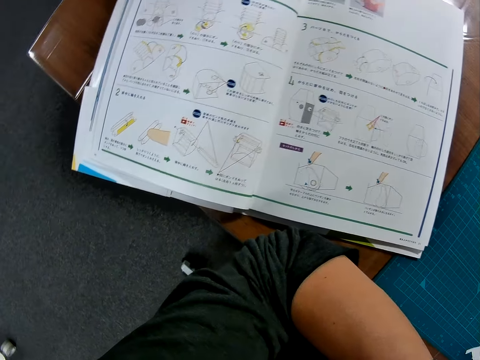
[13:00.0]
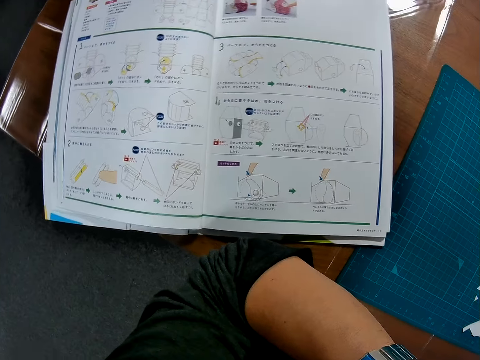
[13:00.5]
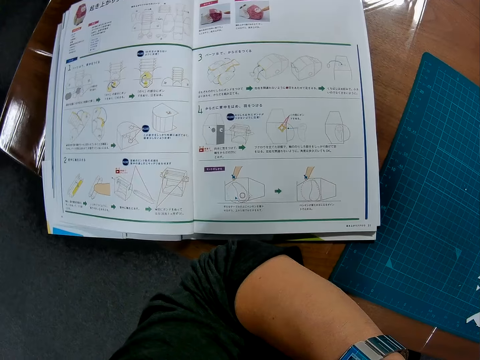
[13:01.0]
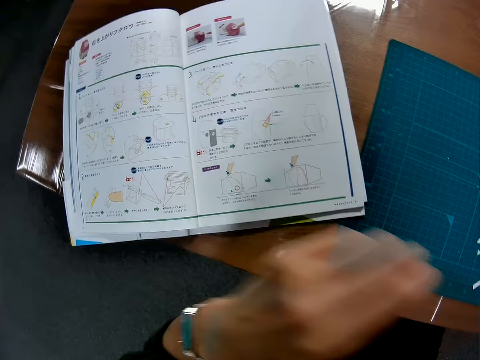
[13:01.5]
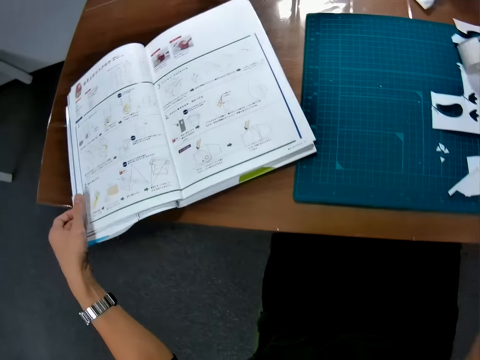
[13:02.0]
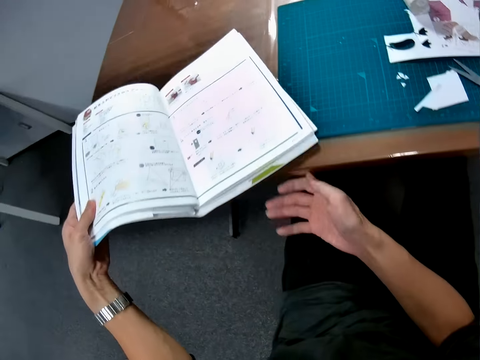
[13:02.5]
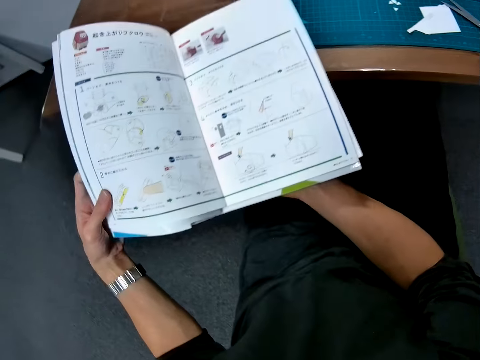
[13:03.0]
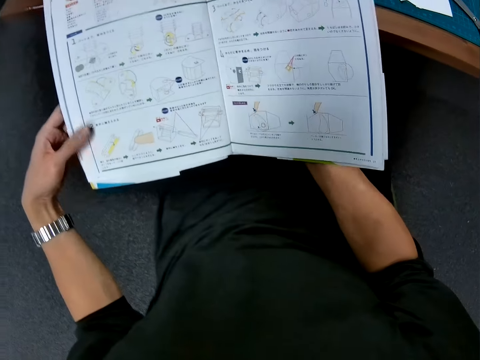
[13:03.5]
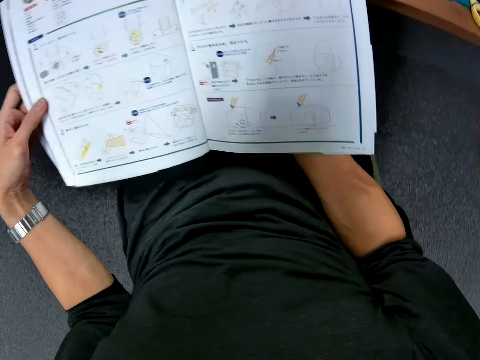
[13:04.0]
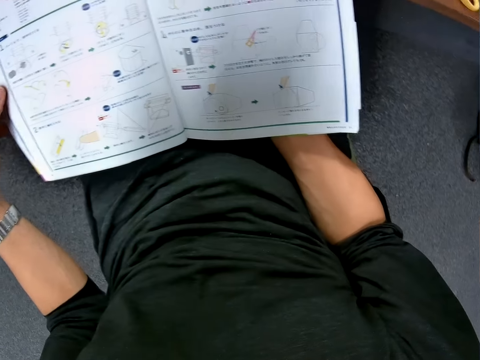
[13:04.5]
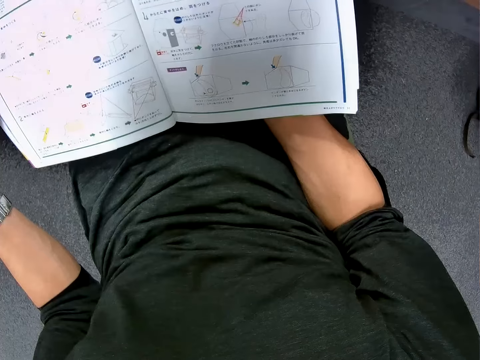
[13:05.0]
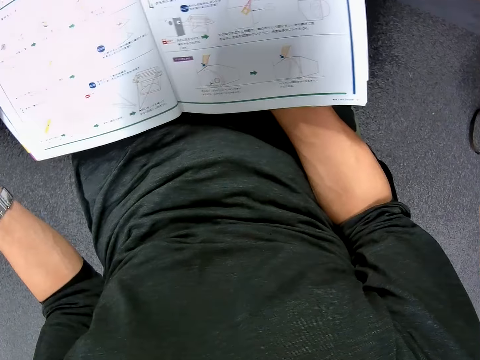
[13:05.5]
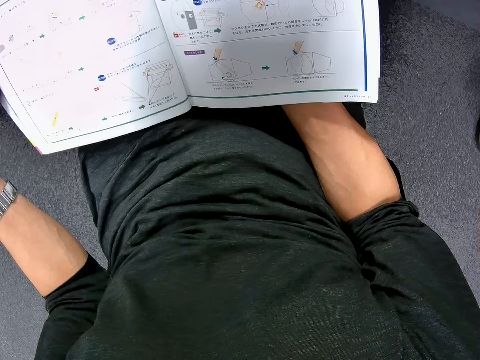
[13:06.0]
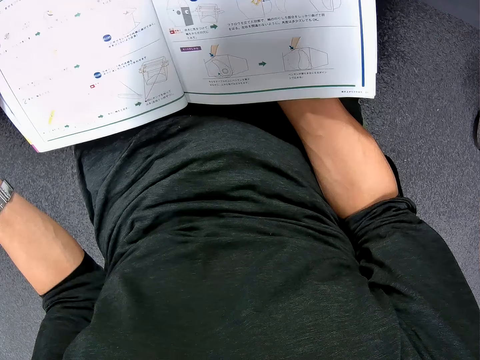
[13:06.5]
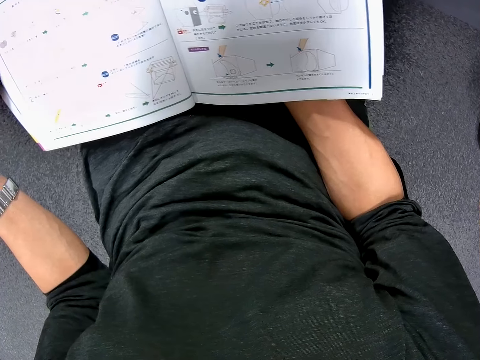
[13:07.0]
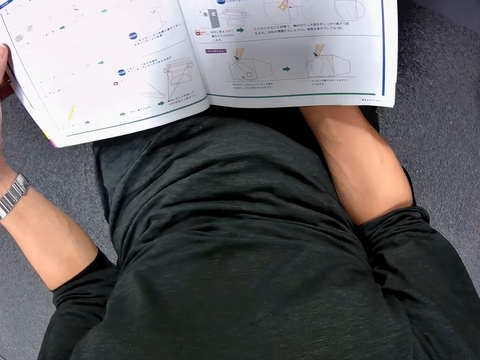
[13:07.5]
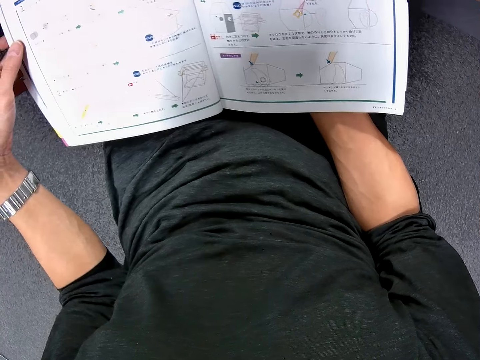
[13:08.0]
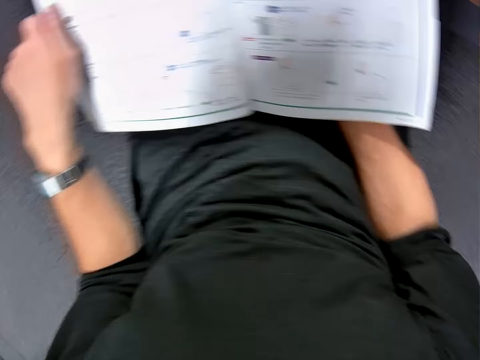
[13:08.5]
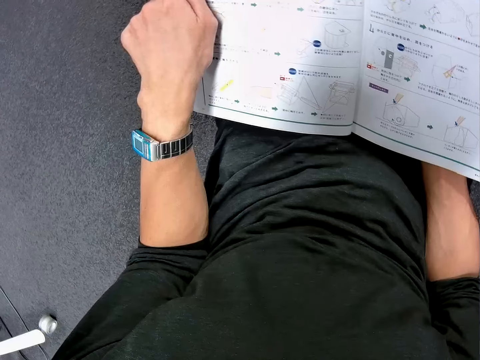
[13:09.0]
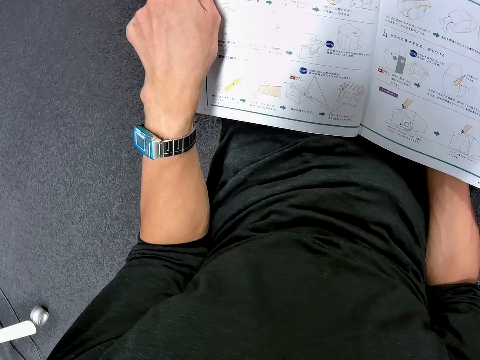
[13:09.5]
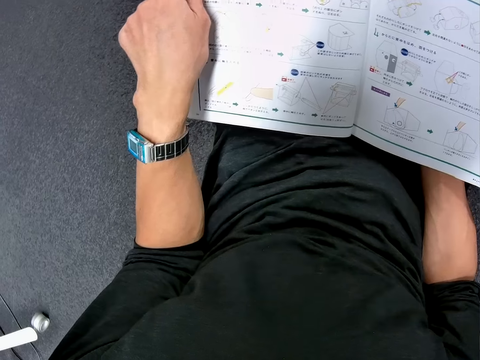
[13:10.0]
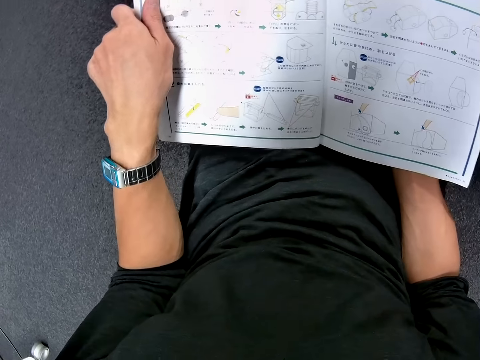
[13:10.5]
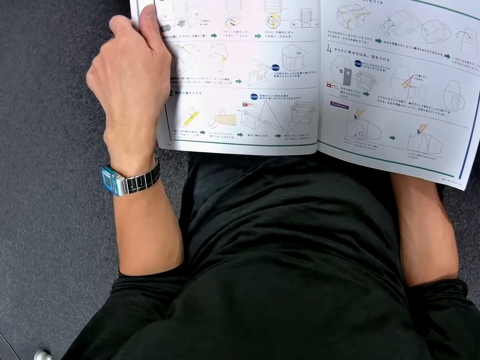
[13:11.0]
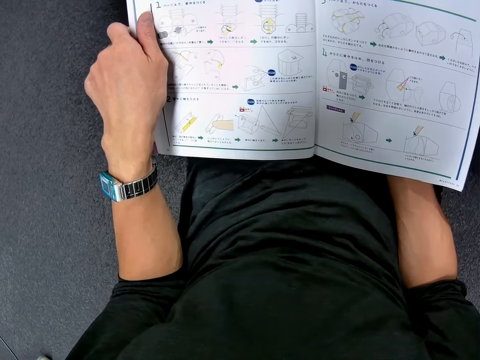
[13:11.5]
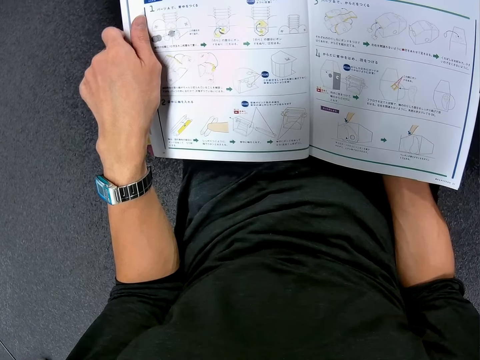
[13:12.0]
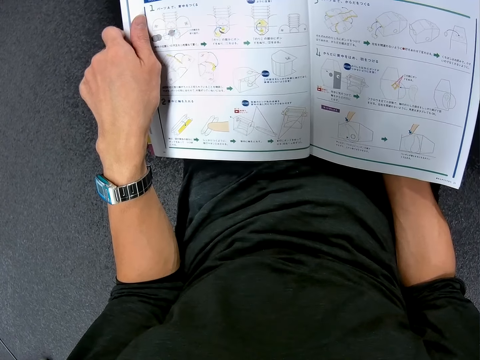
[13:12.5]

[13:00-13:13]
The camera wearer carries the instruction manual or book in his hands from the table. He holds the book on his hands.

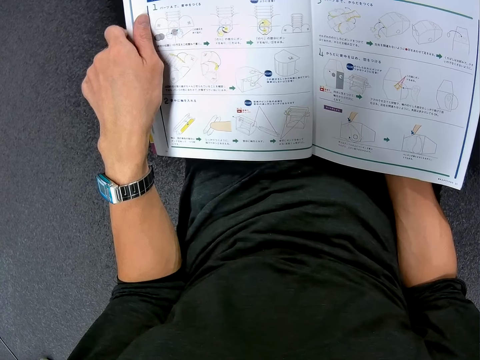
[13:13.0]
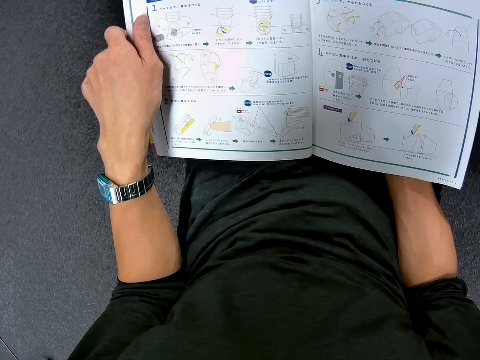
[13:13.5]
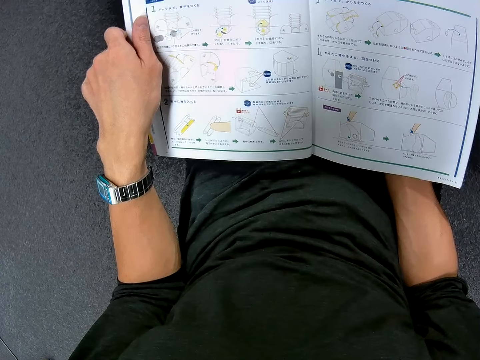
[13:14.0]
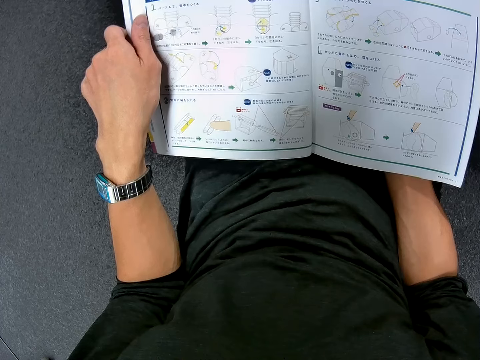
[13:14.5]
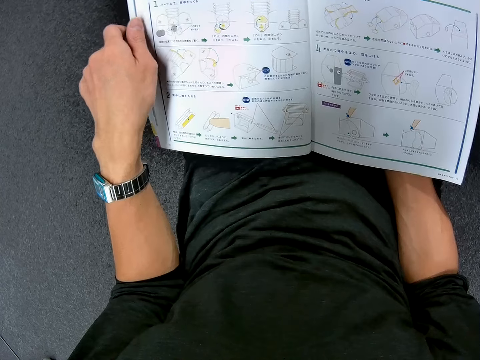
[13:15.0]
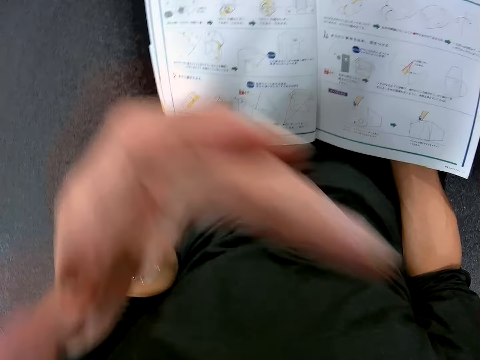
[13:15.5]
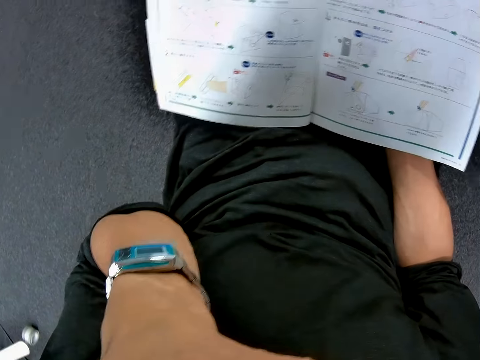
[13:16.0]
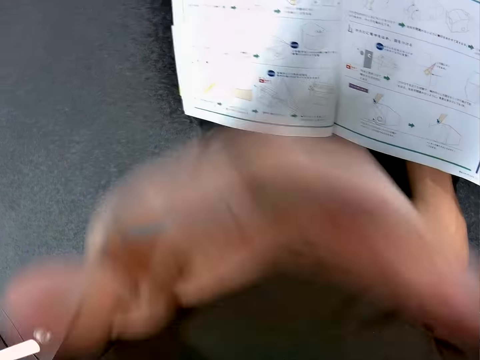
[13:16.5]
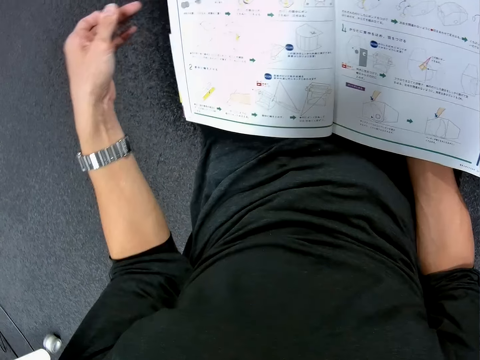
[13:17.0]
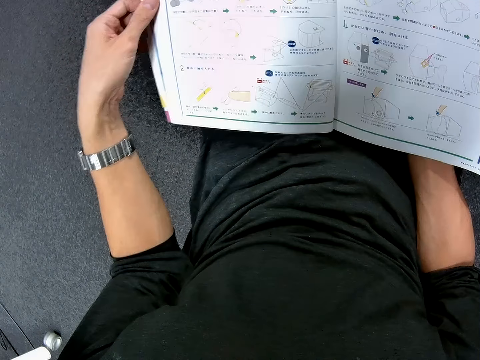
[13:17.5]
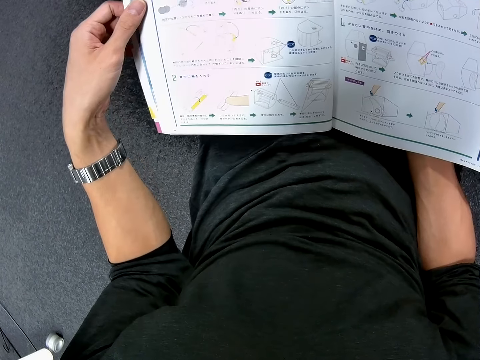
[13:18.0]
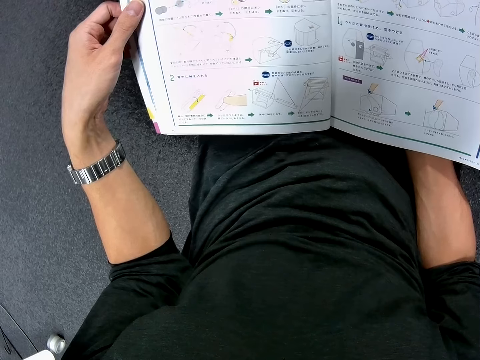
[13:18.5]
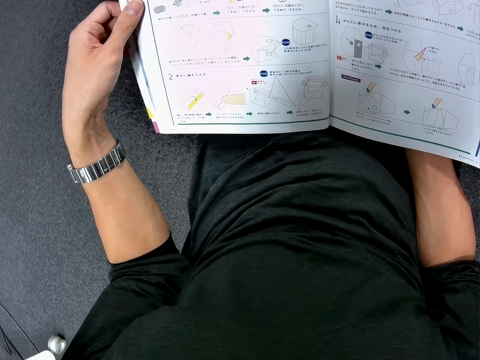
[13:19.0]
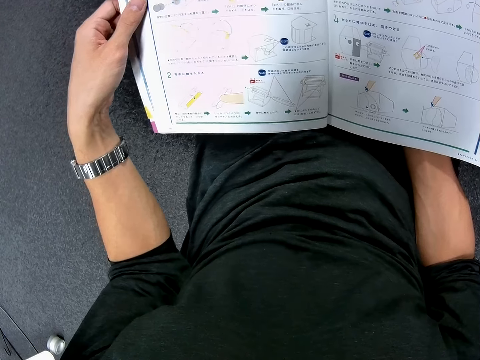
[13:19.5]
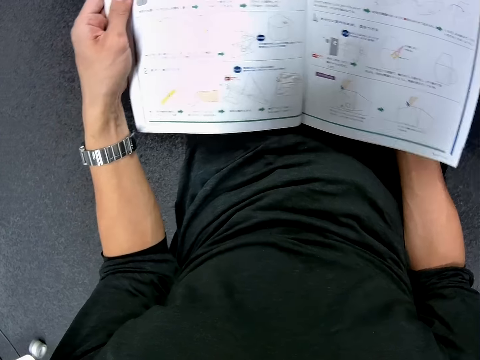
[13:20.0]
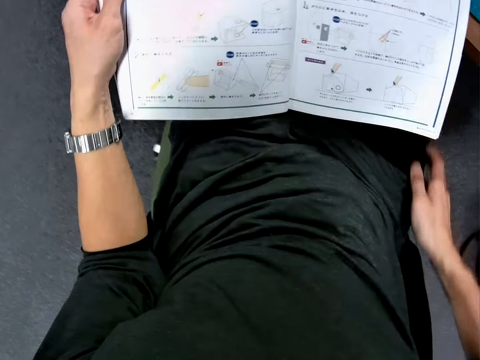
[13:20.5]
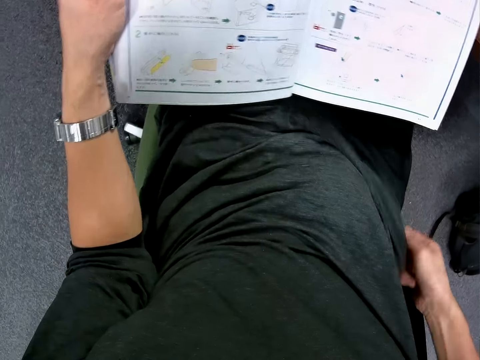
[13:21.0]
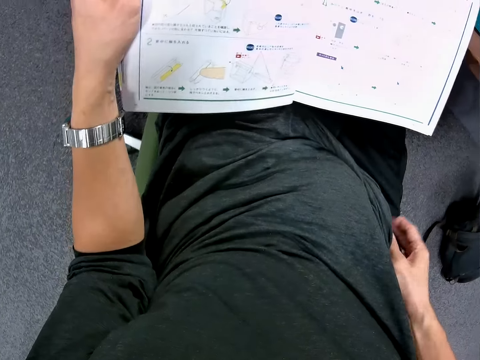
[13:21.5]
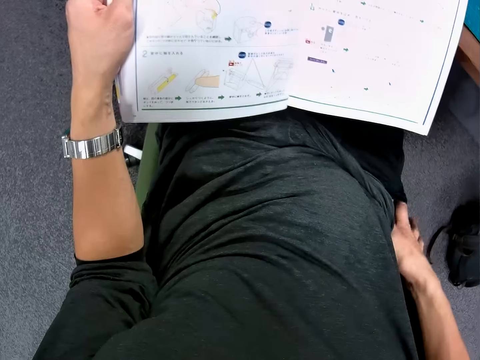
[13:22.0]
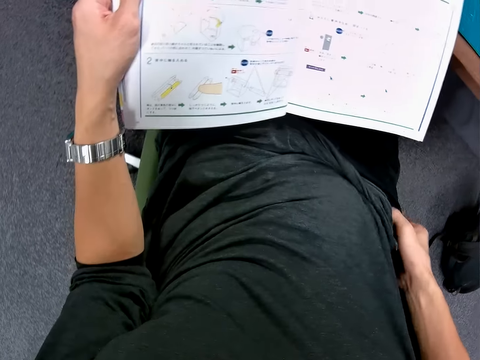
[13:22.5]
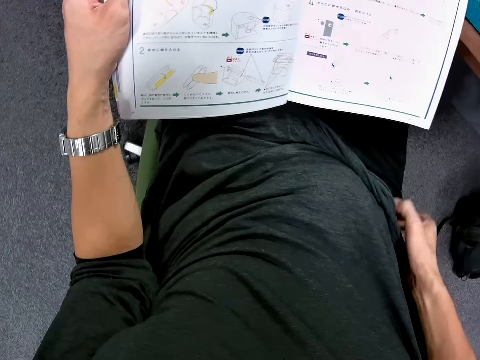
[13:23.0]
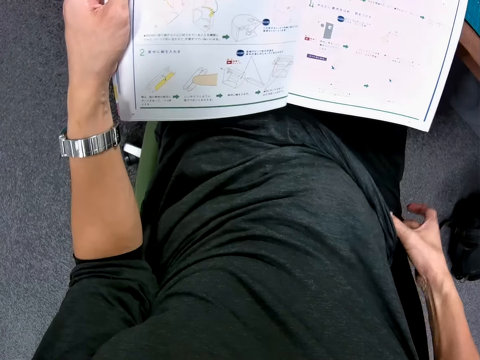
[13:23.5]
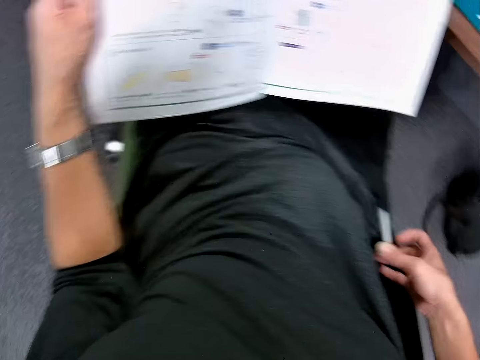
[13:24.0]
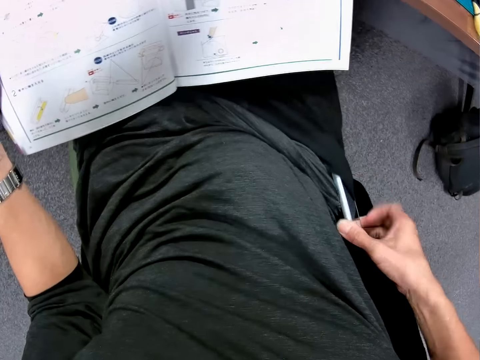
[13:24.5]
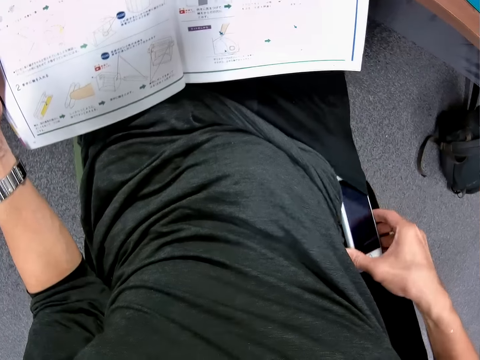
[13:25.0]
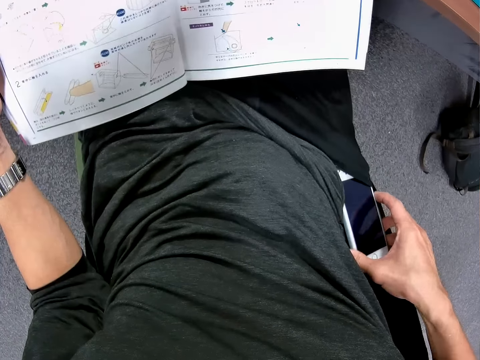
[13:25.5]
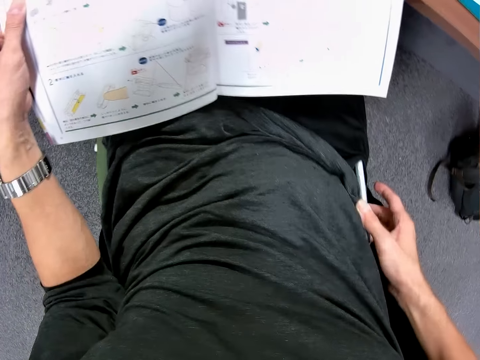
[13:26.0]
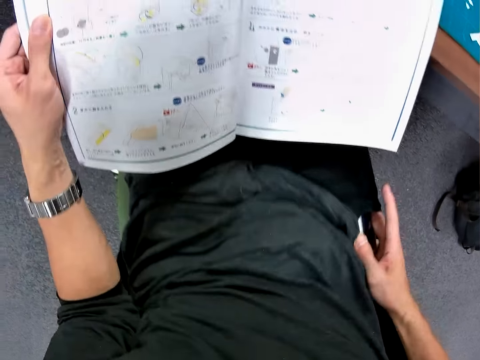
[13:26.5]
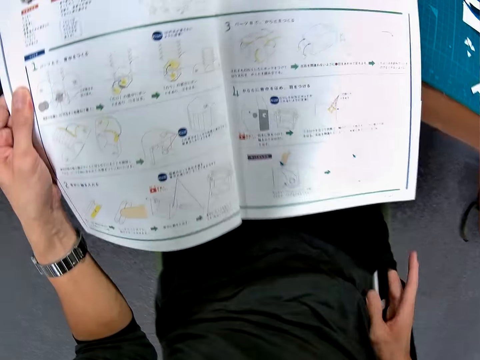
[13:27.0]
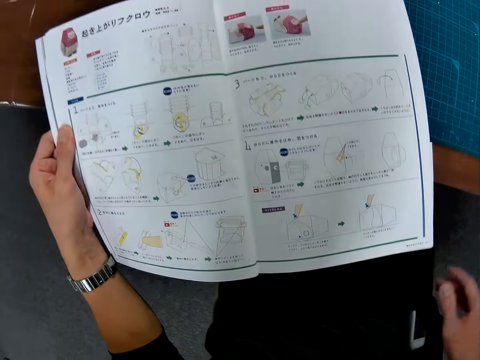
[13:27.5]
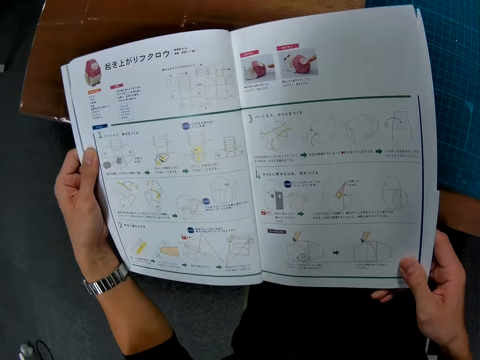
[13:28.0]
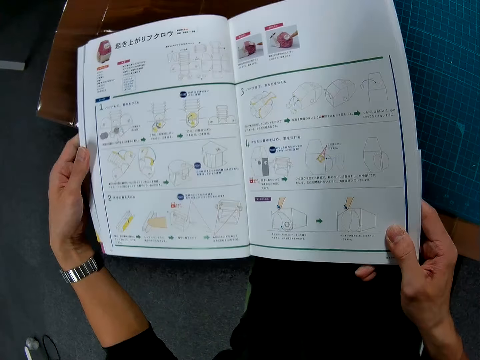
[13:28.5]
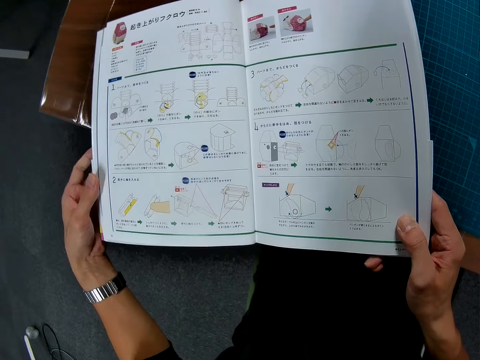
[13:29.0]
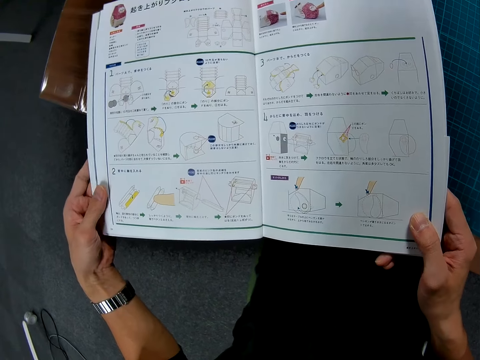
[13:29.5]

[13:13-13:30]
The camera wearer raises his left hand to his face. He touches himself. He pulls out a phone from his pocket. He pushes the phone into his pocket.
